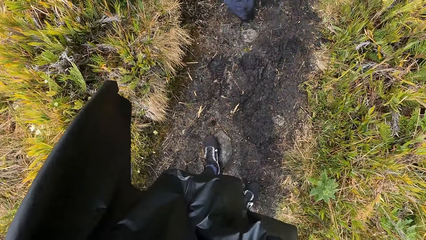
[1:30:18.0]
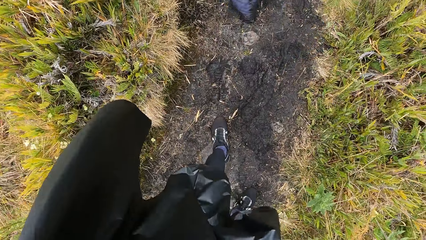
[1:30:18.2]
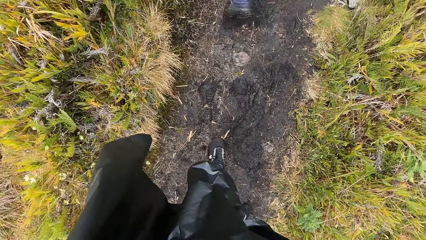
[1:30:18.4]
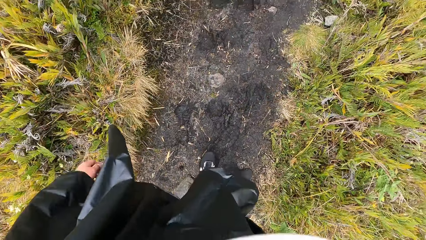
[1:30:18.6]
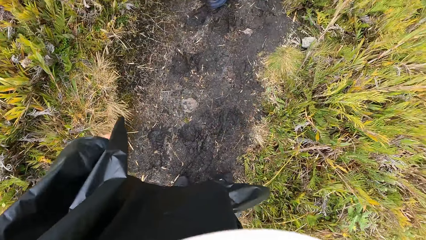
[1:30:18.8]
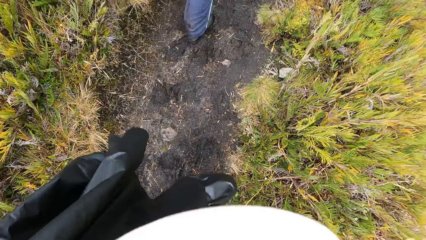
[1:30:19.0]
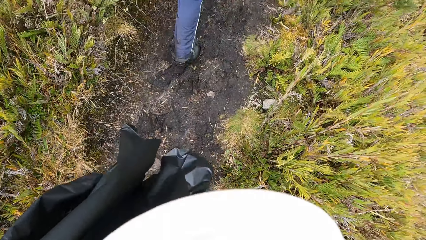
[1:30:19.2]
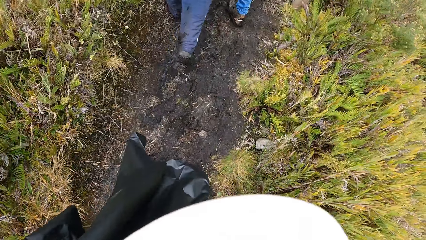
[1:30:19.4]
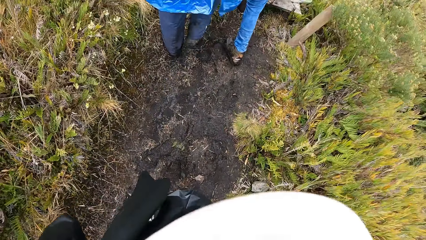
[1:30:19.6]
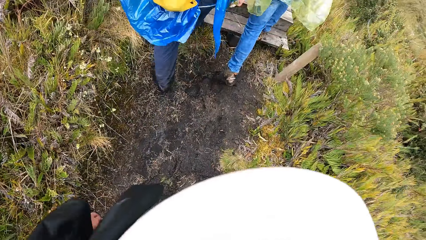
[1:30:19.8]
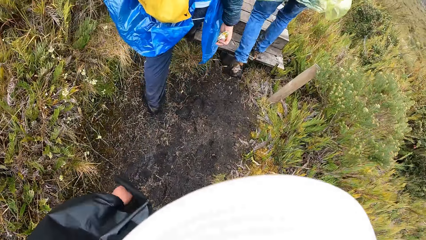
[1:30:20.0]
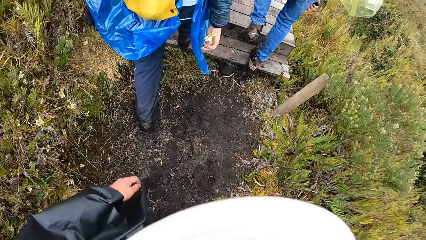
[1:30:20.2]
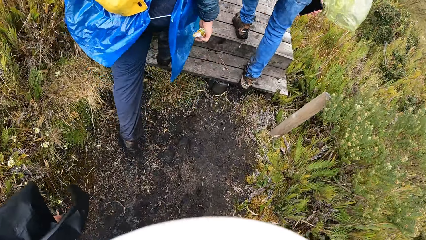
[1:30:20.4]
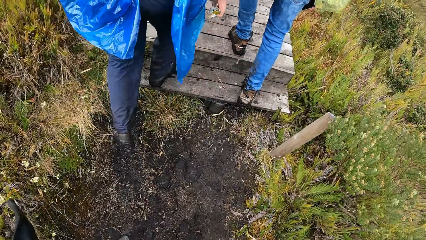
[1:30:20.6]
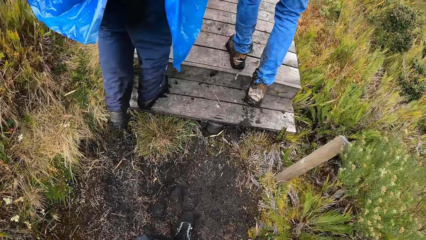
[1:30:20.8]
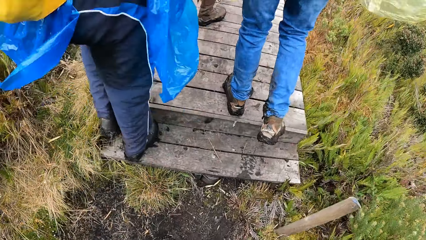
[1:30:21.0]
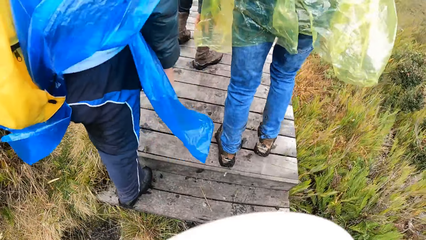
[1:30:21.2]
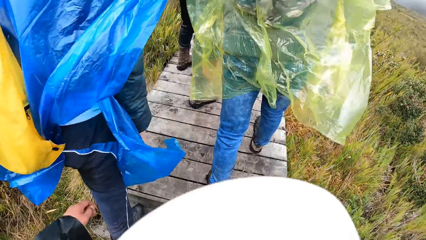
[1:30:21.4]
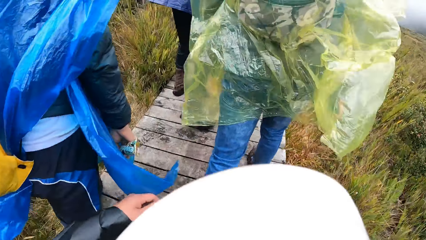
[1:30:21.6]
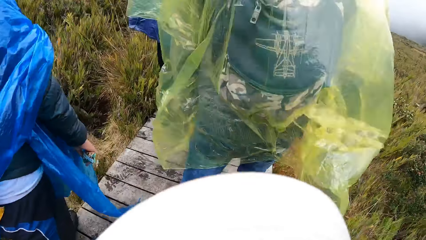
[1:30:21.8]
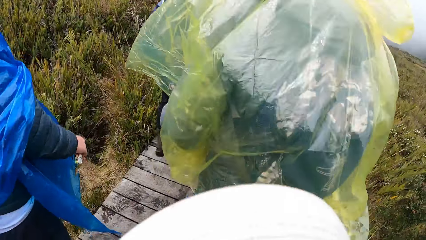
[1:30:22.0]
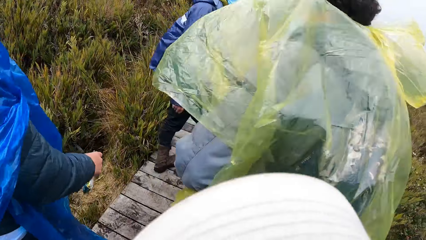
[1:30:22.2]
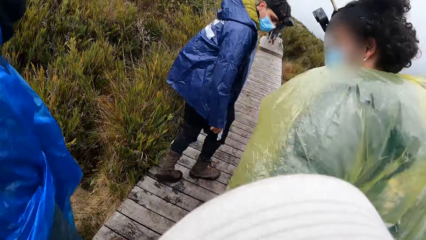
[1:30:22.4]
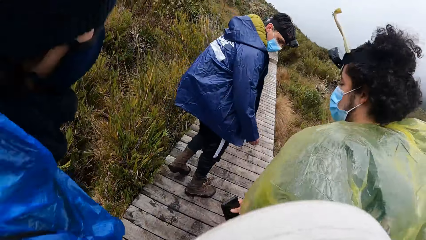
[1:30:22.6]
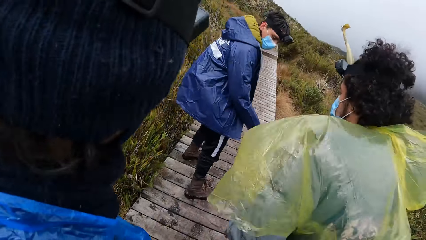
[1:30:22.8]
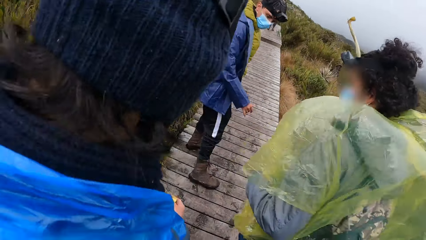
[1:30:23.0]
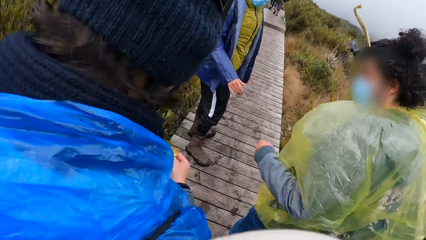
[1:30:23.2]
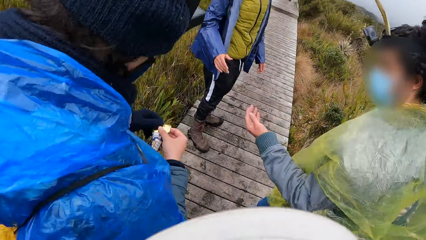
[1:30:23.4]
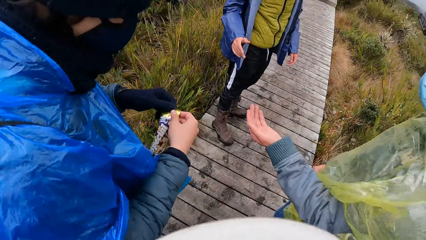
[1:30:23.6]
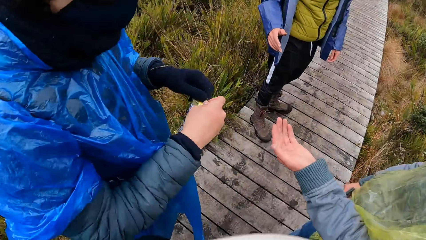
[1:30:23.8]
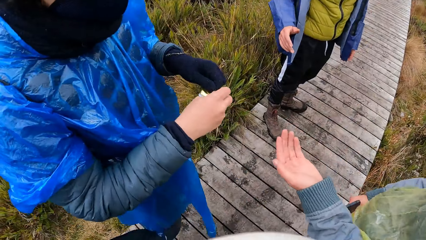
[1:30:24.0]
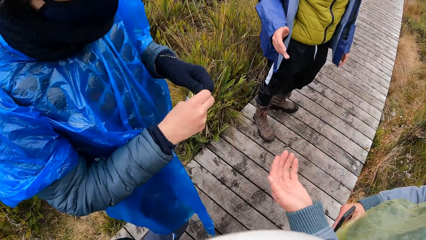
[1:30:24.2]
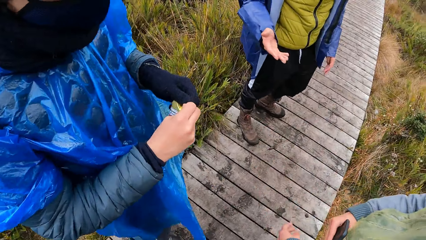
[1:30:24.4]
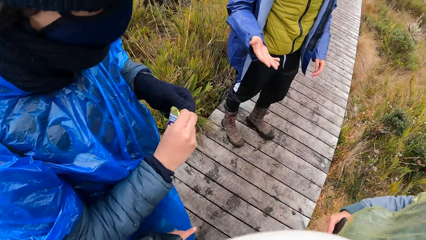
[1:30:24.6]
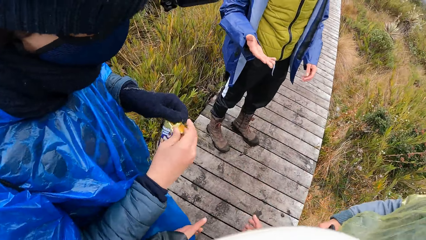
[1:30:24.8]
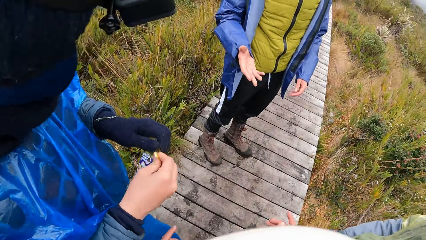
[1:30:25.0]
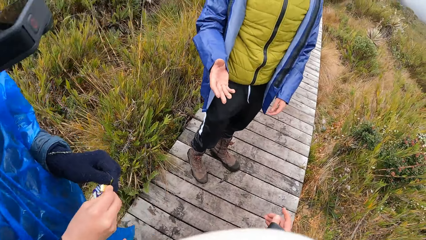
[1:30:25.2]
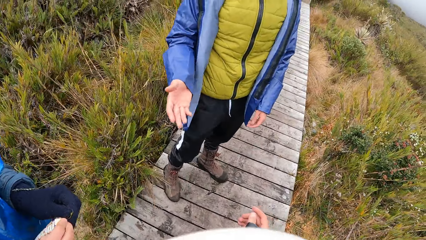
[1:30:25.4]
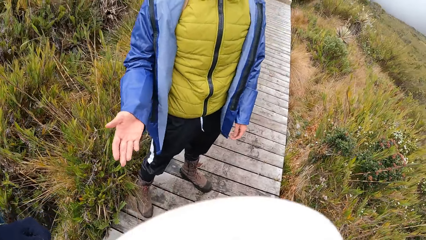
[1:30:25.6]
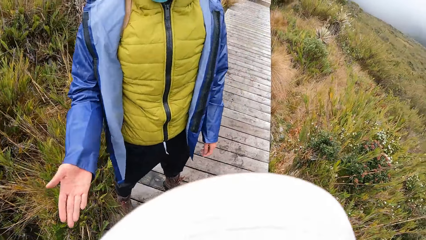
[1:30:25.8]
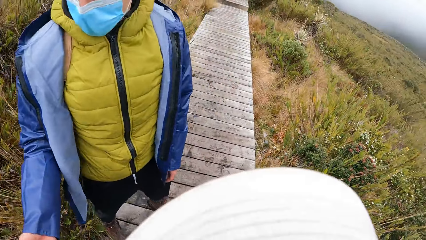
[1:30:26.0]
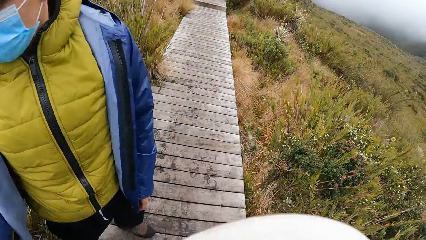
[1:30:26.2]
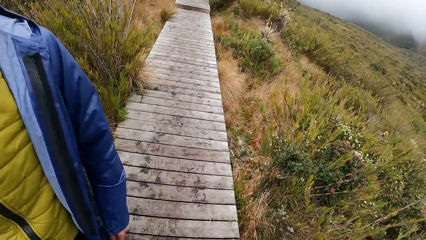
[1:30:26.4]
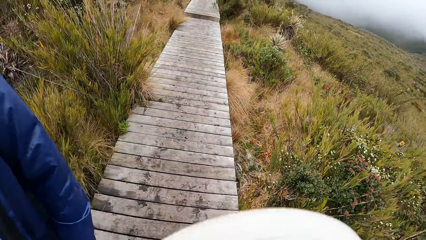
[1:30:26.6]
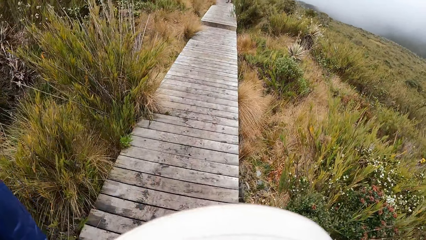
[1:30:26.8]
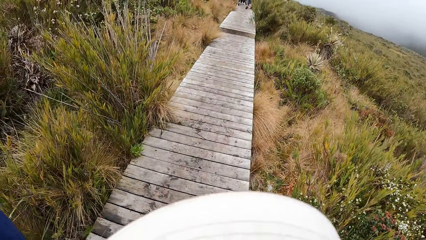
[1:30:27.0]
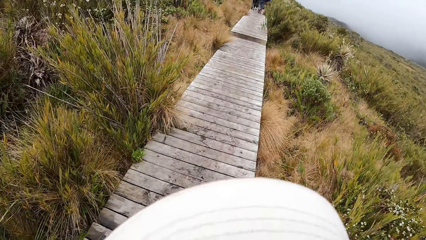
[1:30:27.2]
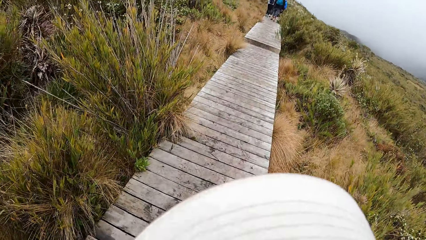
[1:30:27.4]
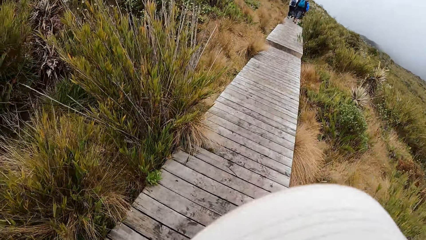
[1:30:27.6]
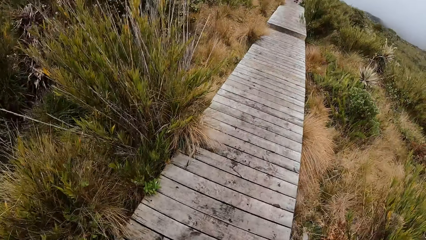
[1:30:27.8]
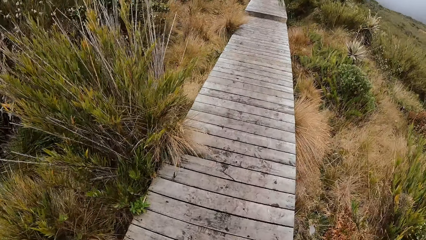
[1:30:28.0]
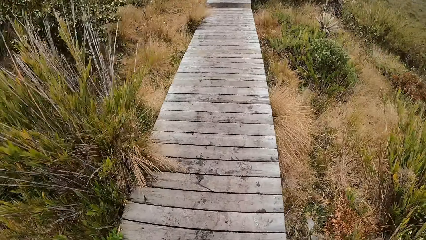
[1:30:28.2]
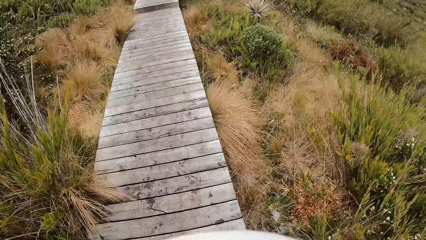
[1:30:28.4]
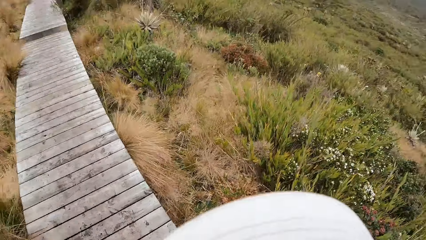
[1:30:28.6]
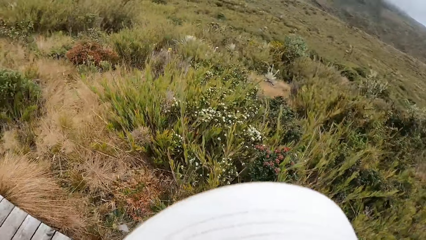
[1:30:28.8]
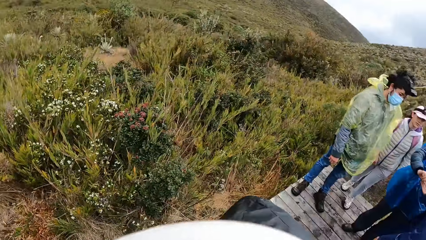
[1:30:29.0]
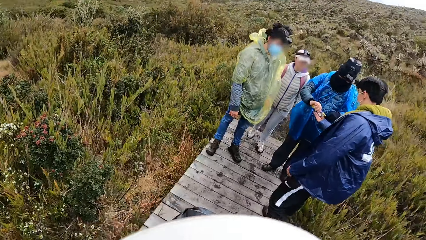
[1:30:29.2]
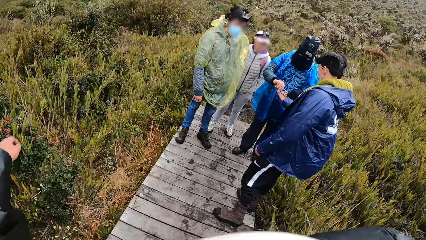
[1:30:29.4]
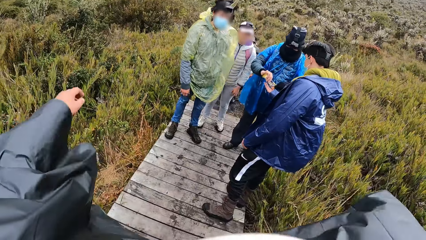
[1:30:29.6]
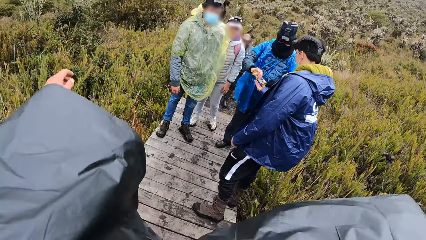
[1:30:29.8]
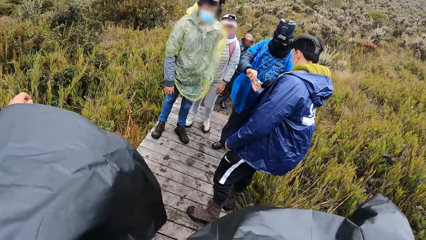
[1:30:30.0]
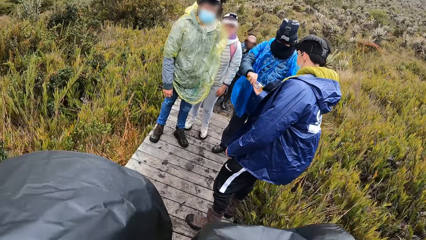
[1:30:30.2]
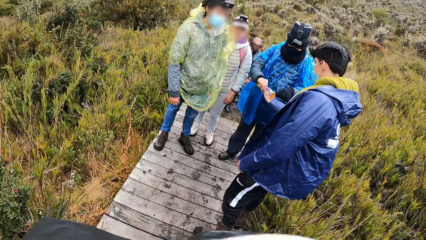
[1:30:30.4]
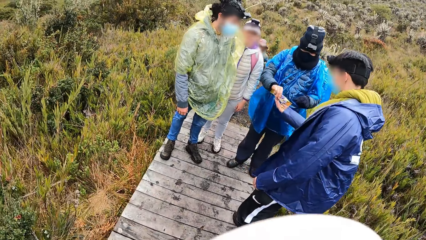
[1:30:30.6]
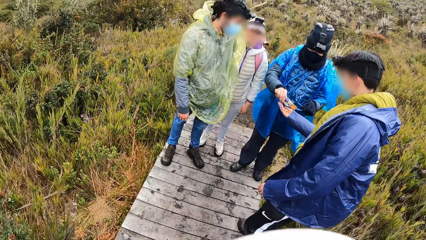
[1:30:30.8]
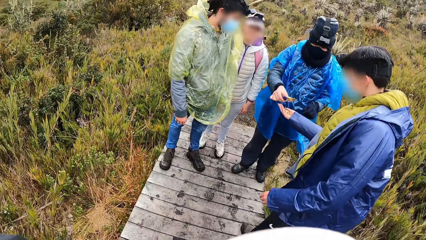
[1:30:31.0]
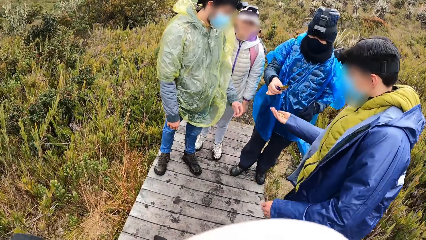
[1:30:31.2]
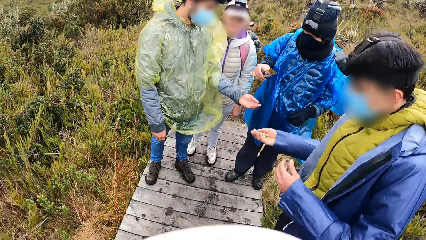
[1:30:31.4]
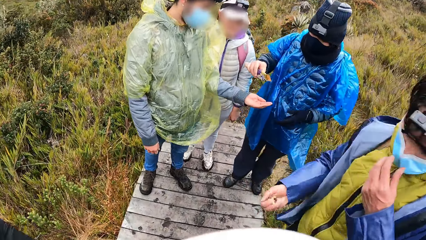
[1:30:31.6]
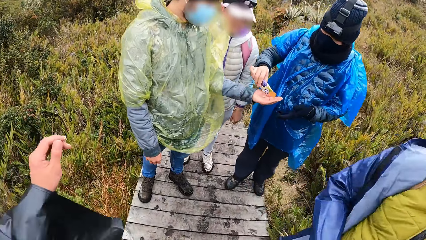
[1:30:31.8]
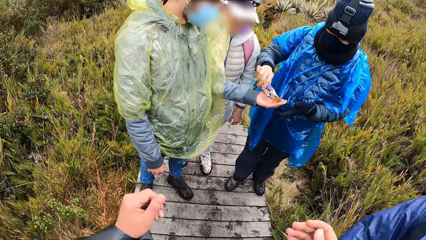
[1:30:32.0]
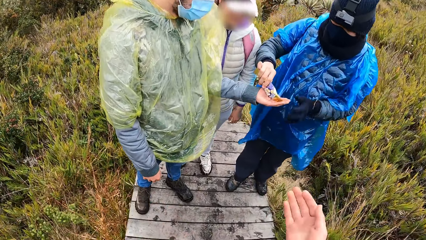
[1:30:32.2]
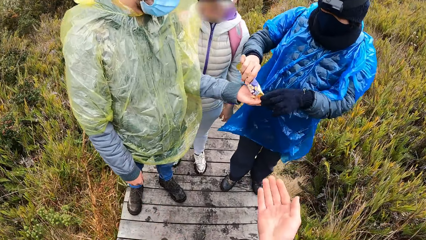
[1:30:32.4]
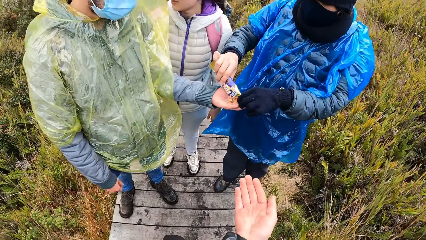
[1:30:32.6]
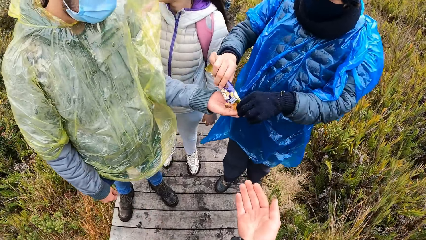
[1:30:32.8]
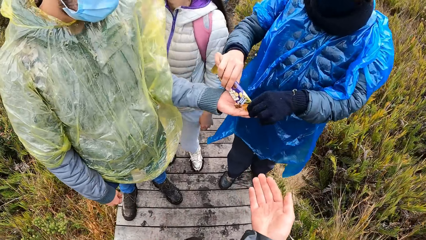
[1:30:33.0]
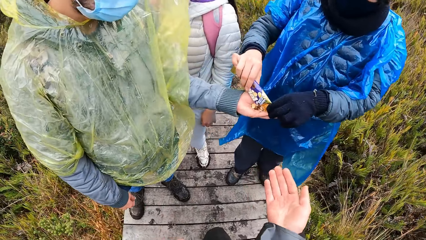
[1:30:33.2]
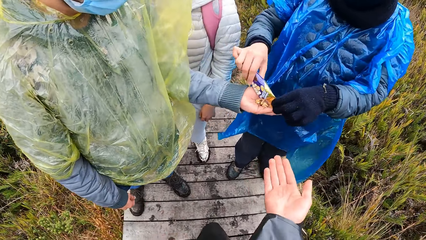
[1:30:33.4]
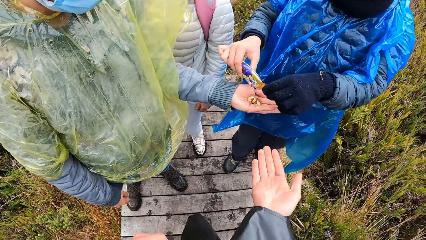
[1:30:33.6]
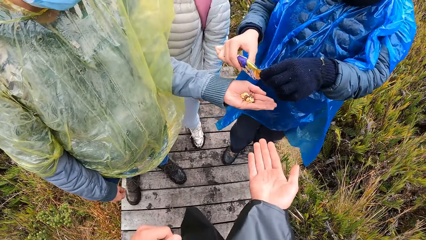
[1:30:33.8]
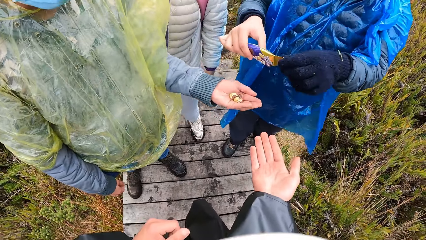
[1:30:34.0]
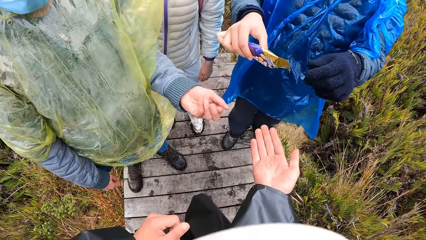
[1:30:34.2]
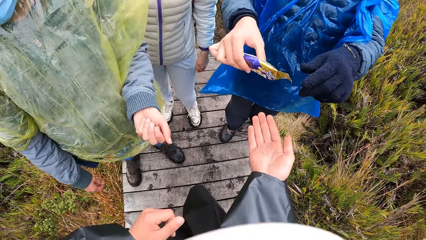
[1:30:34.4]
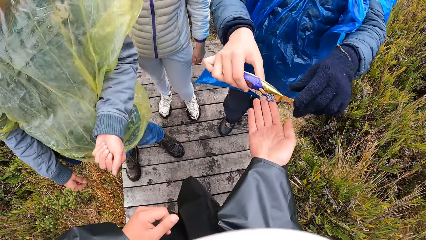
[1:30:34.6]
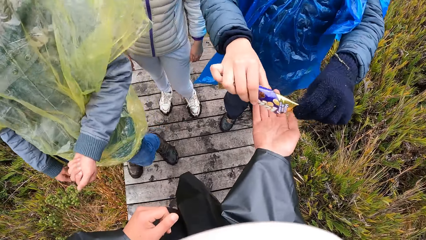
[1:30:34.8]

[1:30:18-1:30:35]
A man tears a packet of candy with both hands. Another man collects candy from the first man with his right hand. A third man receives candy from the first man with his left hand. The camera wearer moves his hand.
